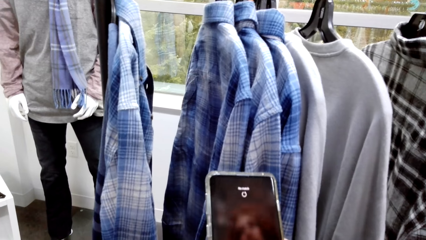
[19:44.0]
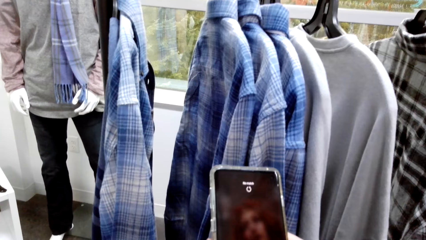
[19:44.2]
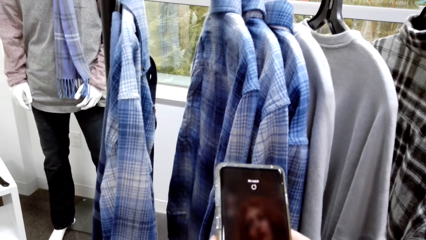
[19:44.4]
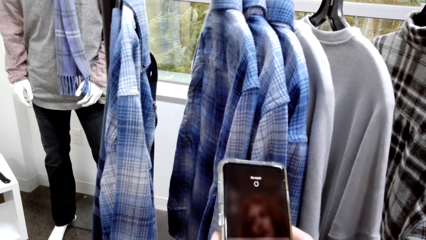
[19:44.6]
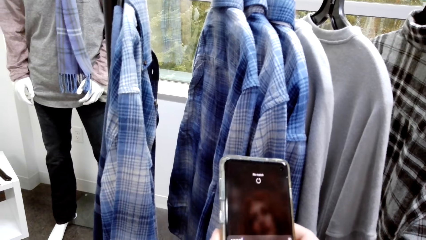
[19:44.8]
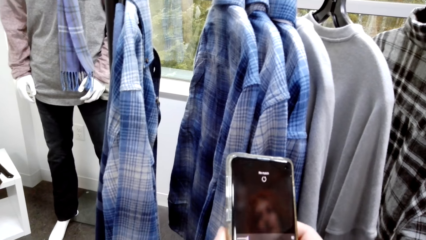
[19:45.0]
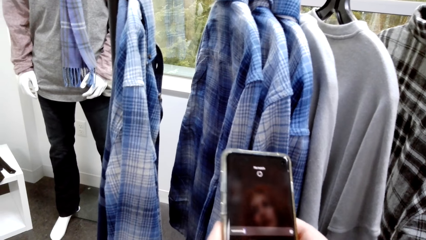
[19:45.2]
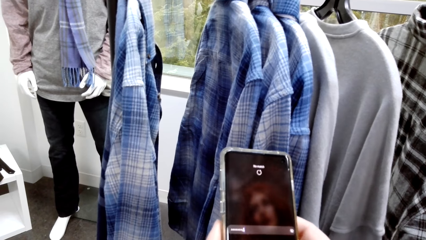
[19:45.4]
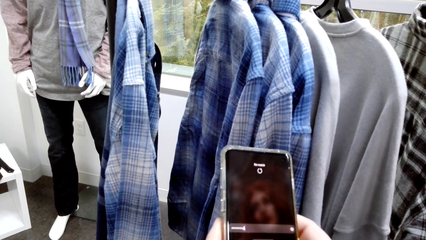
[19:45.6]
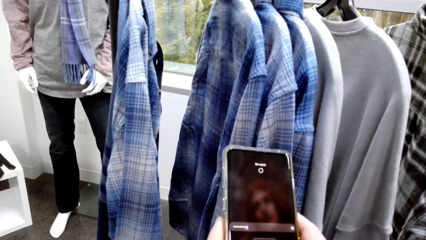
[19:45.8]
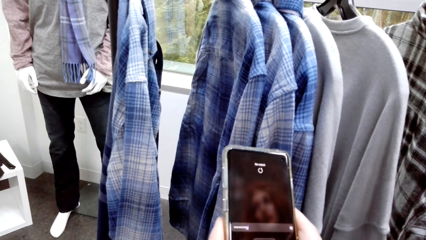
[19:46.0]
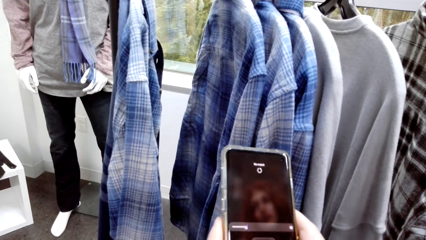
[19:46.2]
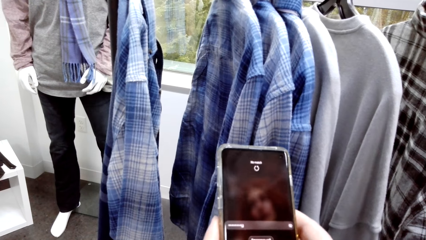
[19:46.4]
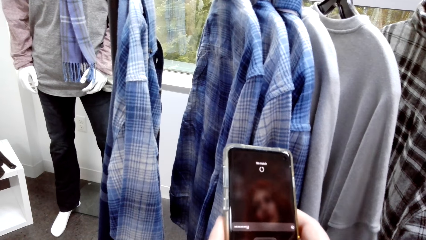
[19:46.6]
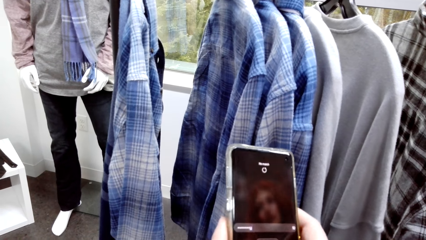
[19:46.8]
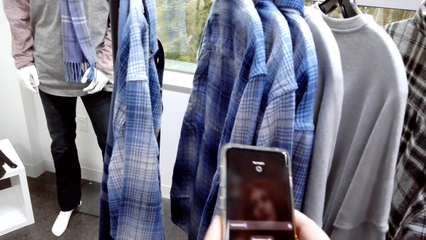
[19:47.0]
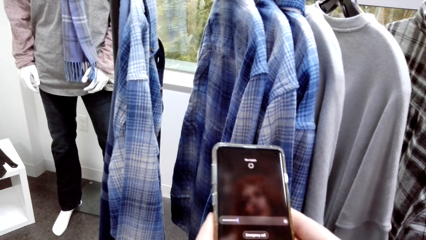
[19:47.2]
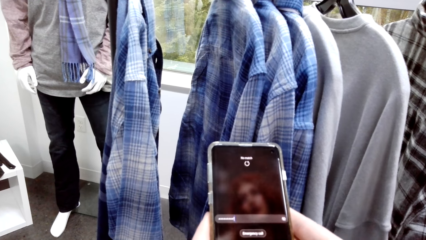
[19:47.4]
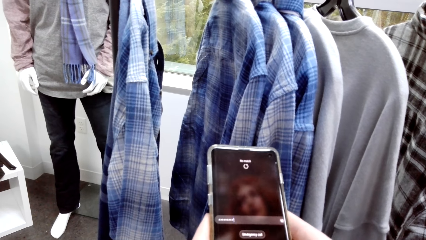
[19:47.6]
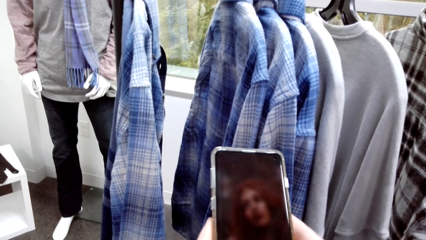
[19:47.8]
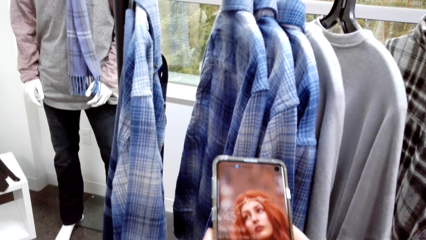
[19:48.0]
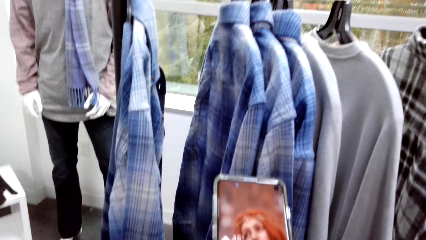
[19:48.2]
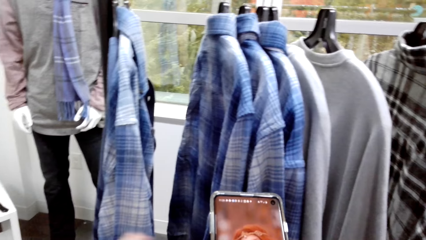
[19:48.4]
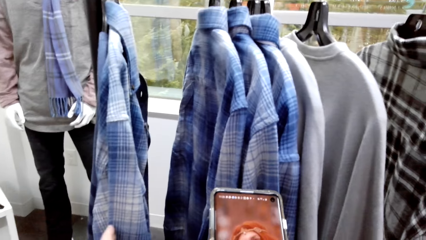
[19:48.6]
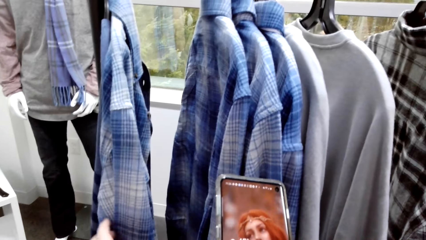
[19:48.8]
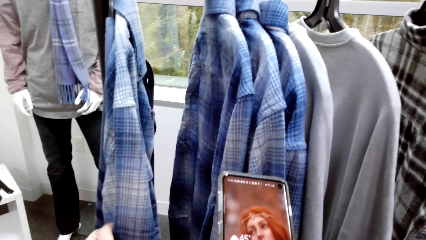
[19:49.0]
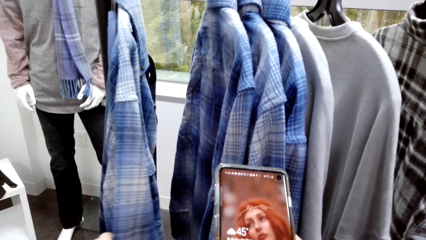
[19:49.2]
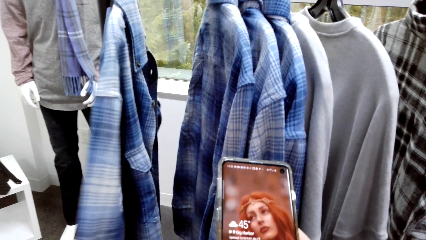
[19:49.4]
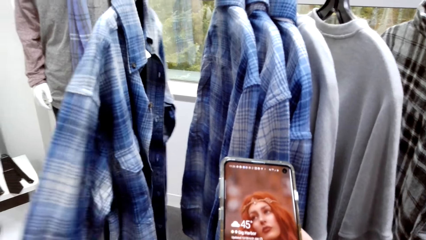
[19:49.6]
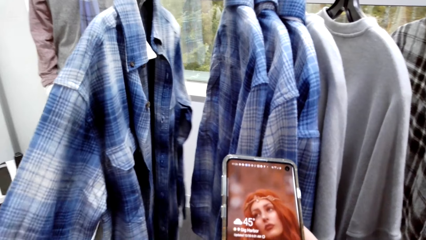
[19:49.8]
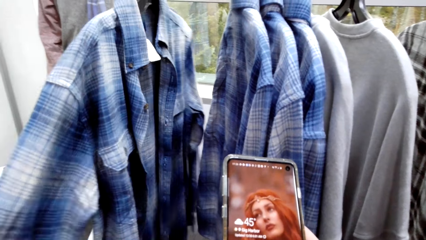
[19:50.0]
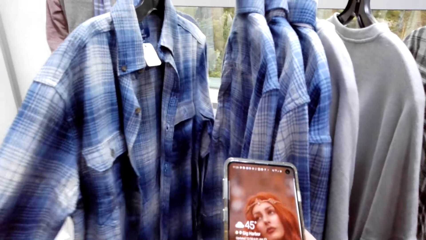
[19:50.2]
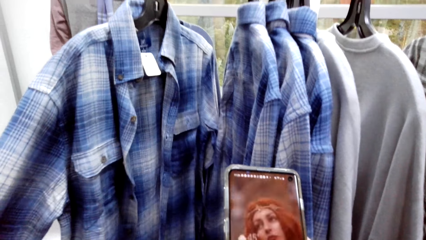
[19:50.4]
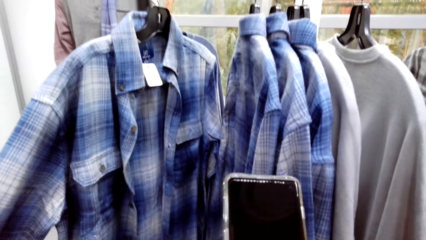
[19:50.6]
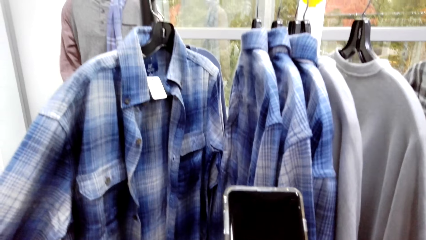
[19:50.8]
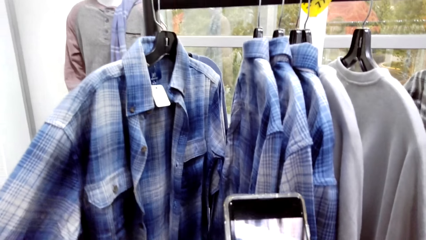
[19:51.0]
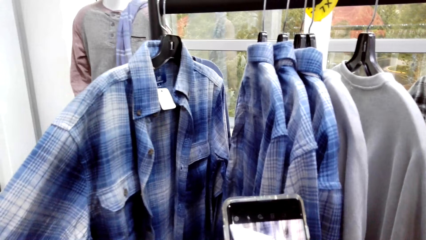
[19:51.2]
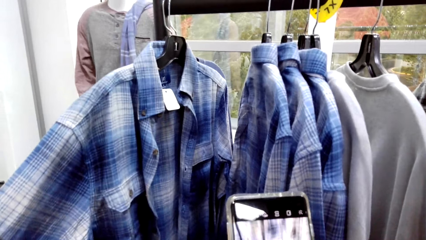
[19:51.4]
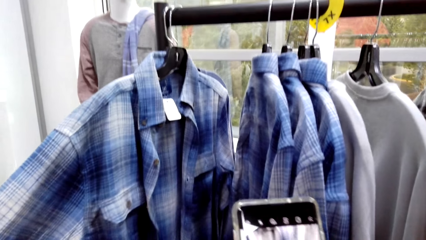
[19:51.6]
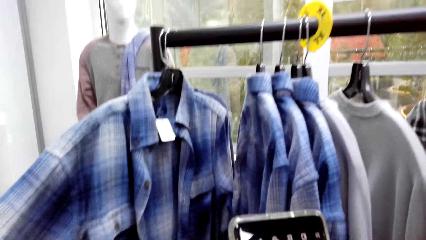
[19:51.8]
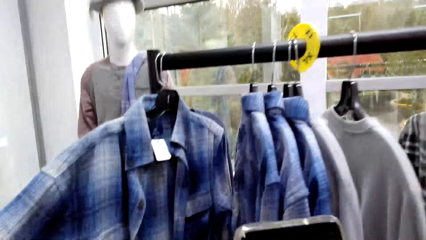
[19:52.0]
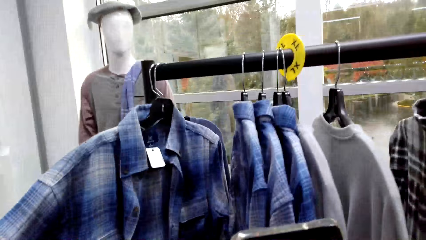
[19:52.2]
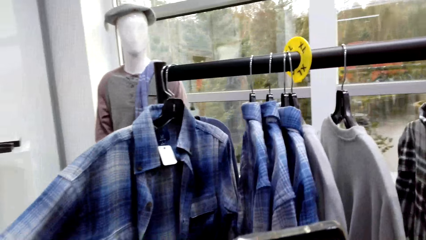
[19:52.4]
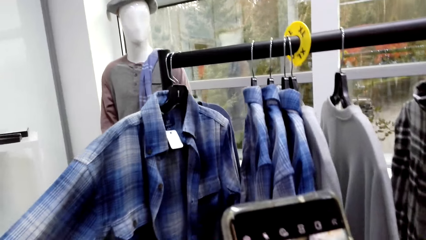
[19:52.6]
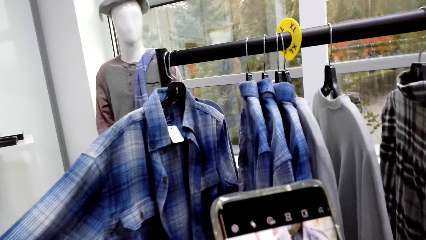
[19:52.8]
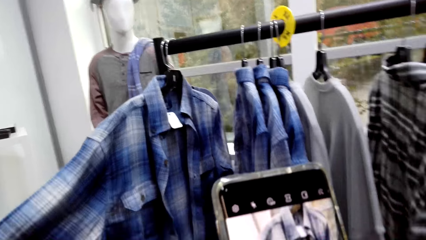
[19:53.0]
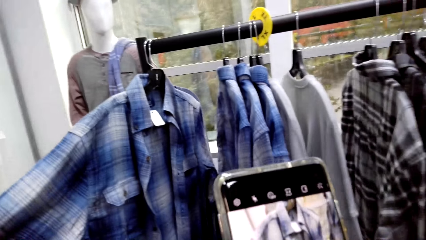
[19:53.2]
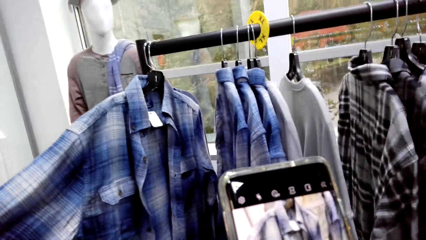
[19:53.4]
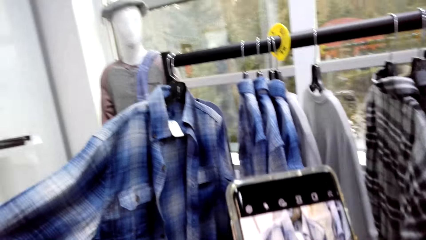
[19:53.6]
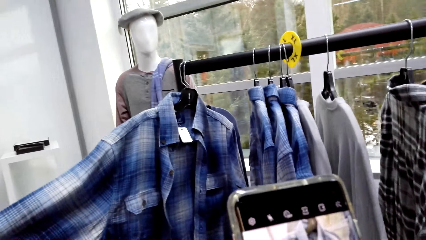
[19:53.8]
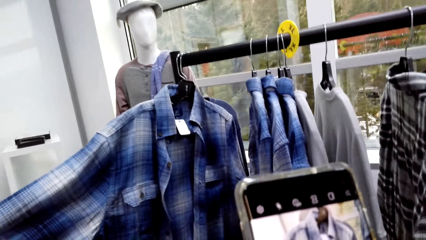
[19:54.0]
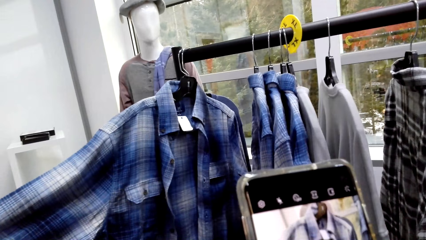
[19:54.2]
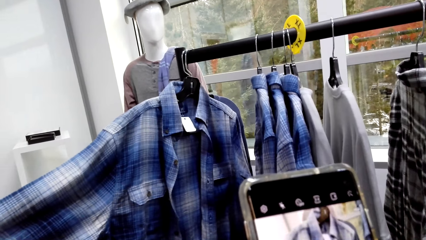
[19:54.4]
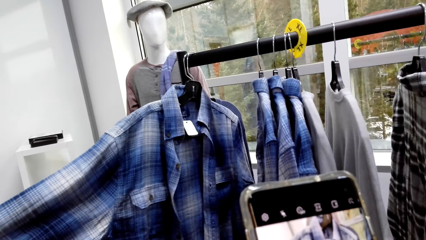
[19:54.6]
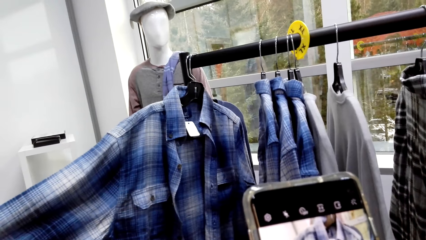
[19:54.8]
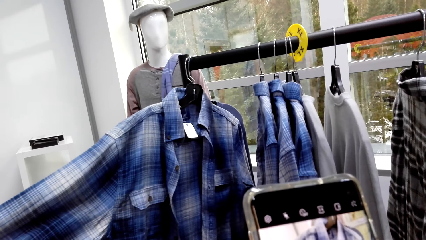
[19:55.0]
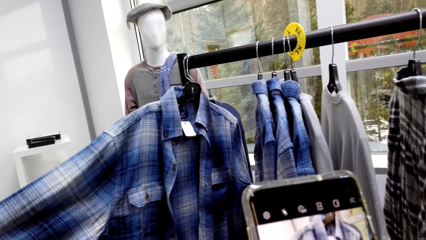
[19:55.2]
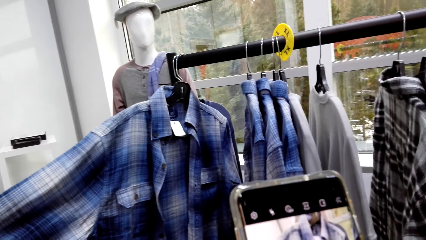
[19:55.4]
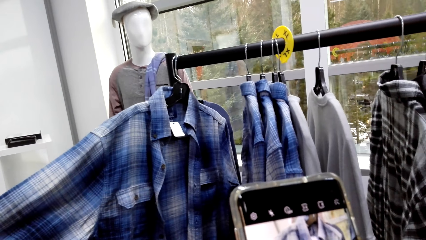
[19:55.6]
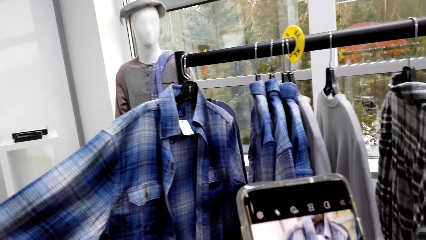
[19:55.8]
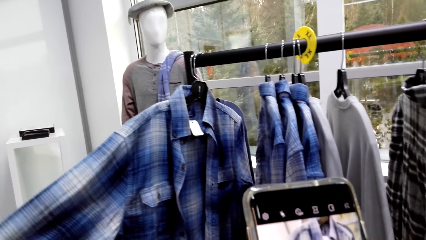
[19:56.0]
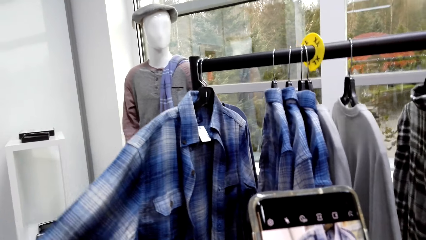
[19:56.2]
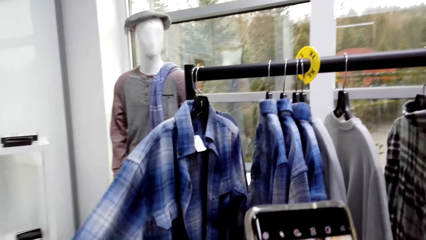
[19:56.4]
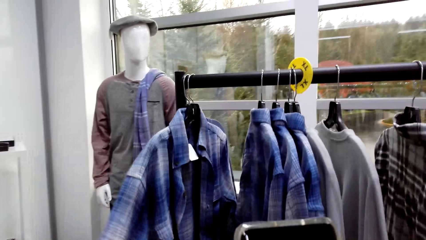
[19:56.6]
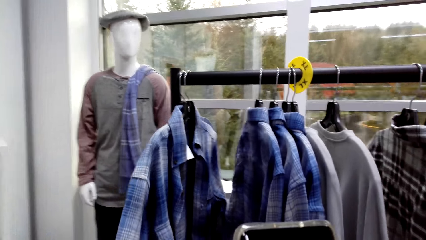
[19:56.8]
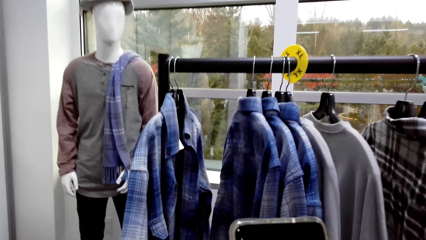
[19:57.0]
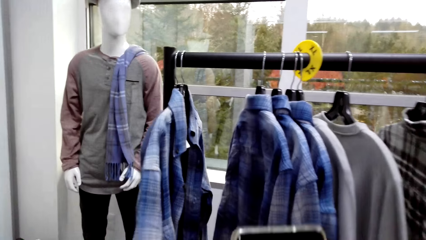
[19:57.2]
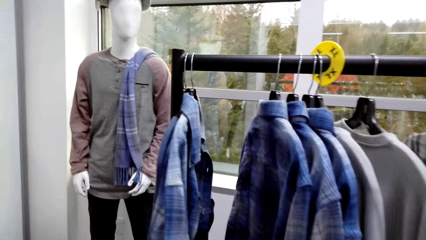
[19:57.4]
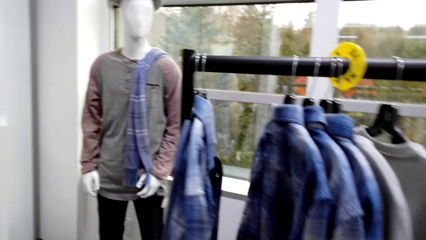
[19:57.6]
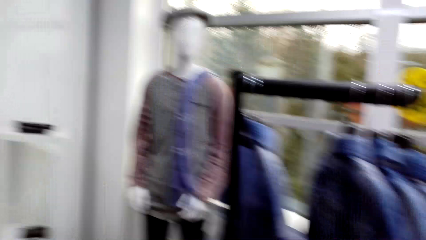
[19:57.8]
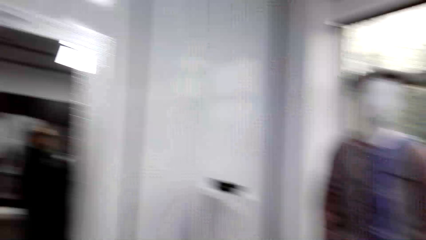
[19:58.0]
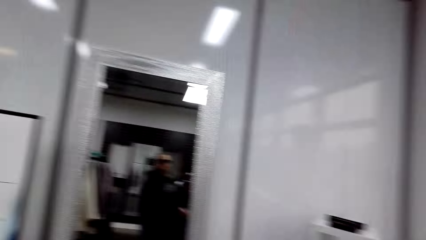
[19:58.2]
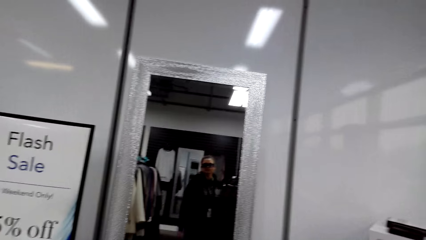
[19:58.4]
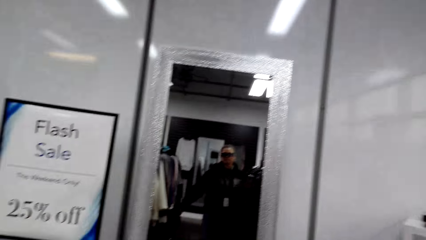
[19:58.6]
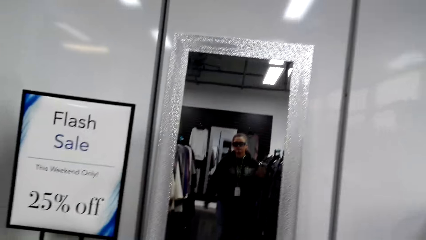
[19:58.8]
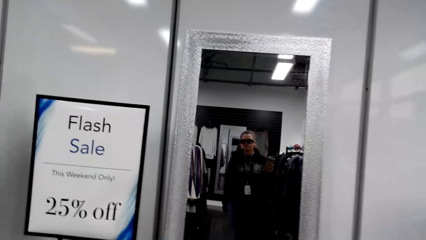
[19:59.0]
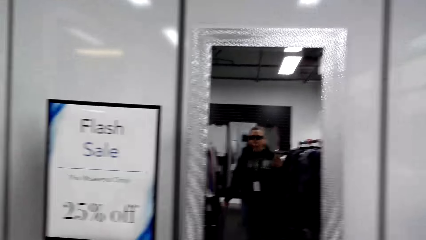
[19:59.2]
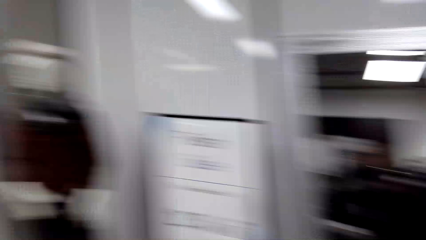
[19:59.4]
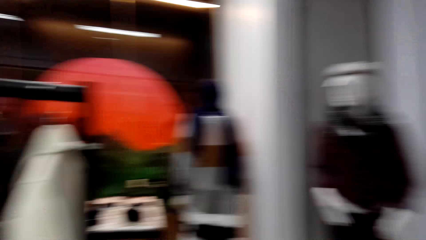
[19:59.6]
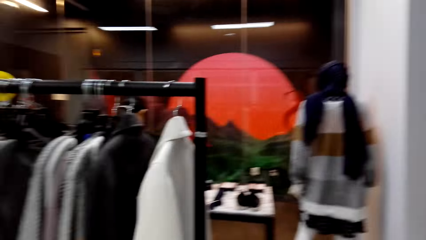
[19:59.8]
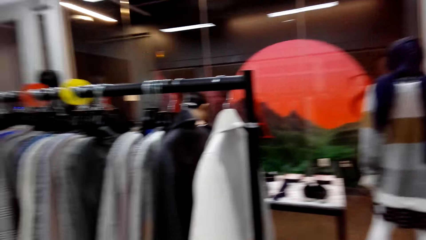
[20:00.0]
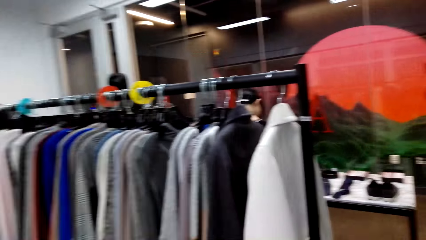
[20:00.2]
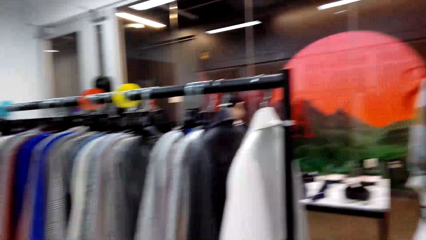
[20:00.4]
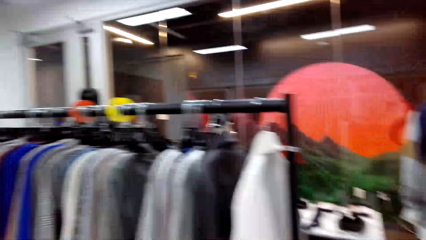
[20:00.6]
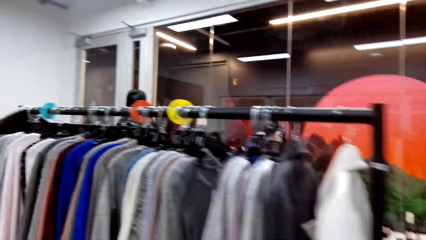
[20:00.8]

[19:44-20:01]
The camera wearer takes a photo of the cloth. They stare at the clothes through the phone camera. They look around the mall. They walk.
